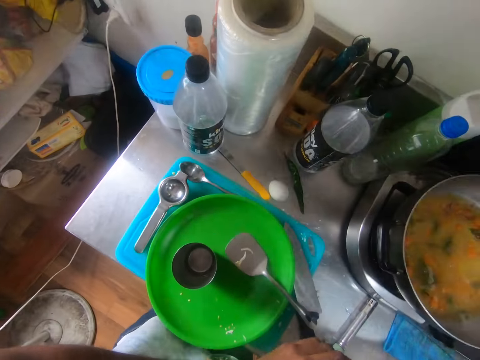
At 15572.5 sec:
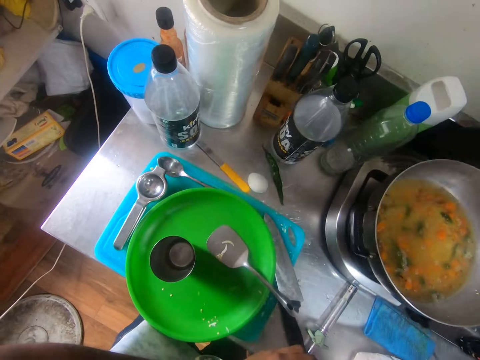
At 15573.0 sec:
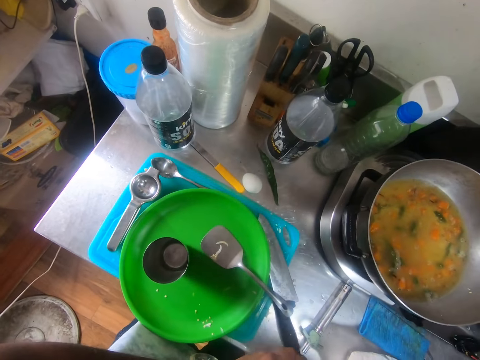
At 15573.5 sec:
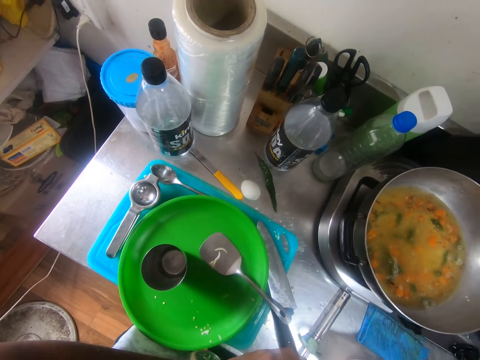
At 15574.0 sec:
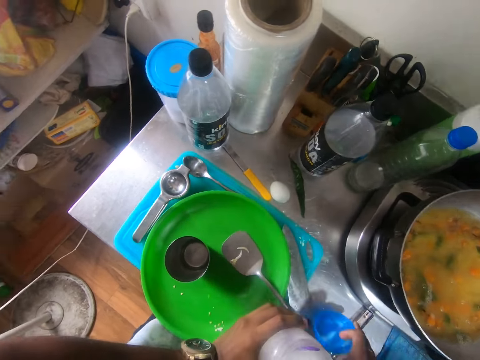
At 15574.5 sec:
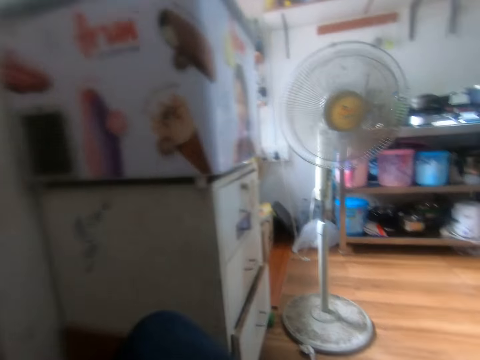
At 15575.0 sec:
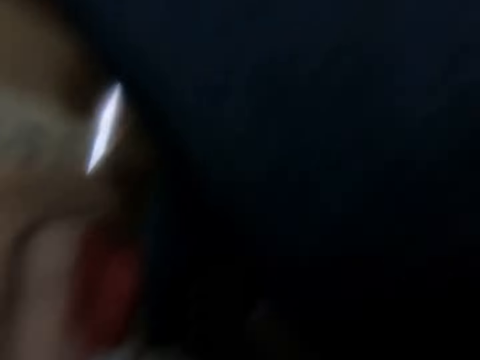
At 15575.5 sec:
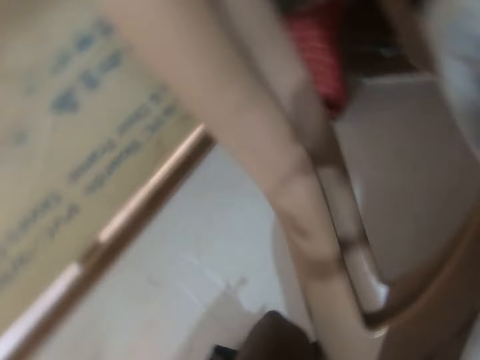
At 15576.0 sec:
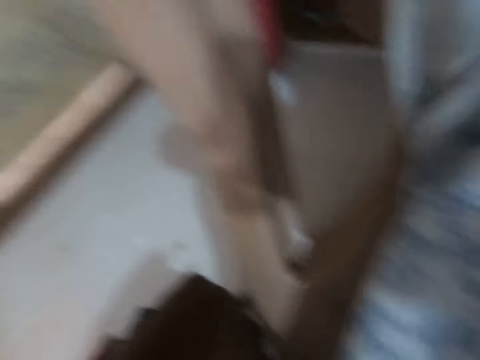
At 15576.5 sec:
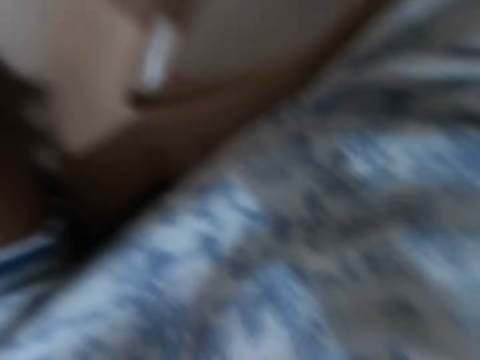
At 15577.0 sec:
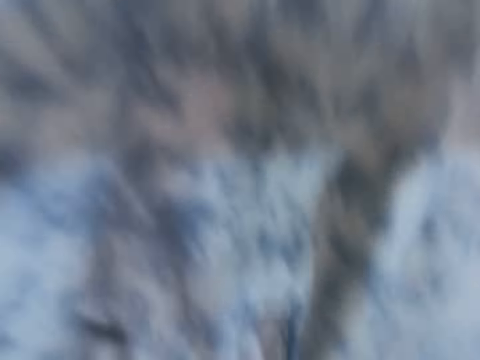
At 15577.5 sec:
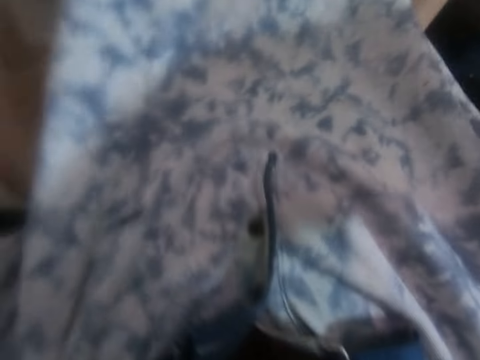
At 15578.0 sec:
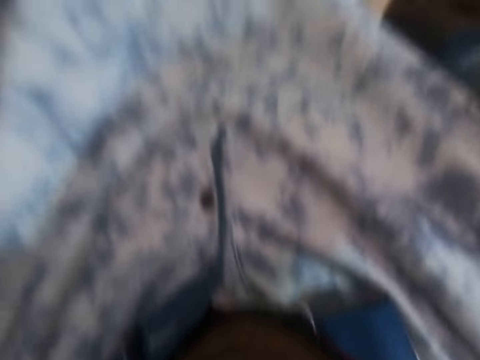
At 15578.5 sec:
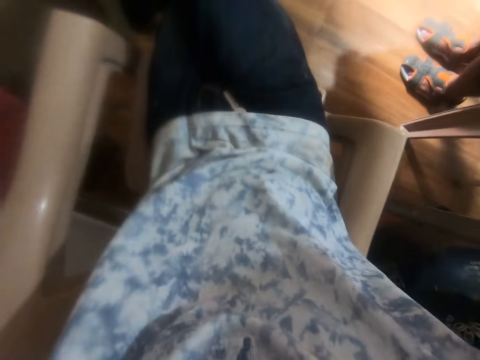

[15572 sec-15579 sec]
The camera wearer drops the cup lid on the cabinet with his right hand.

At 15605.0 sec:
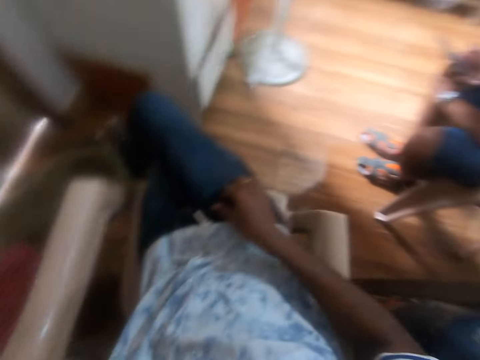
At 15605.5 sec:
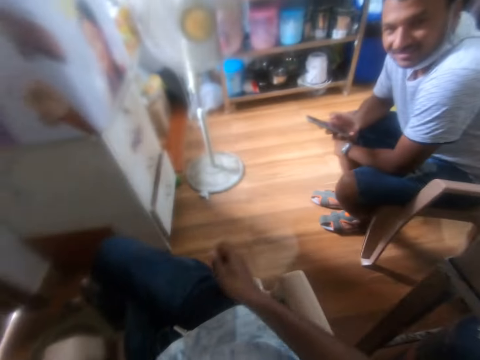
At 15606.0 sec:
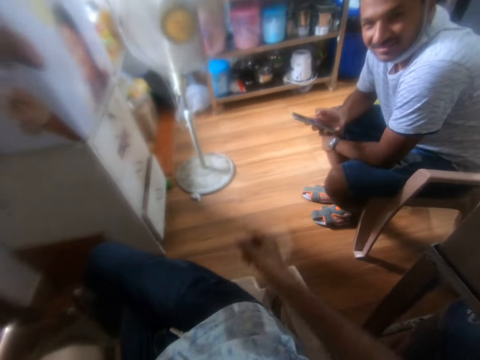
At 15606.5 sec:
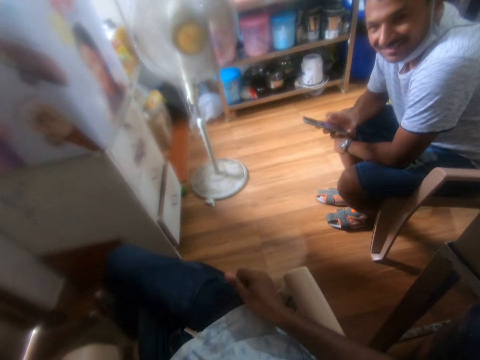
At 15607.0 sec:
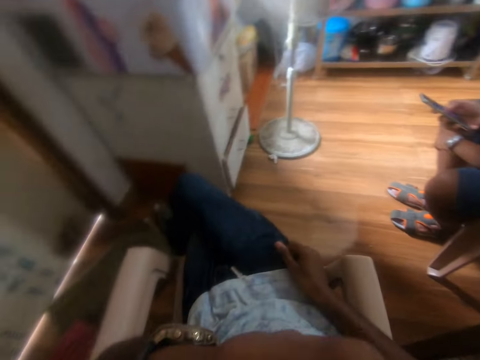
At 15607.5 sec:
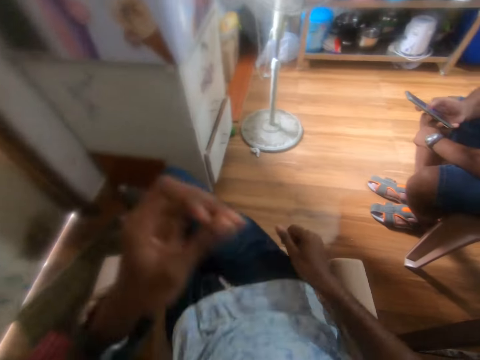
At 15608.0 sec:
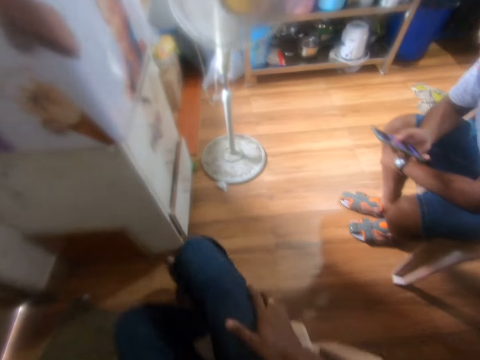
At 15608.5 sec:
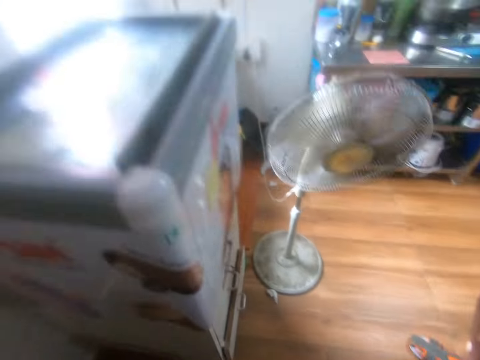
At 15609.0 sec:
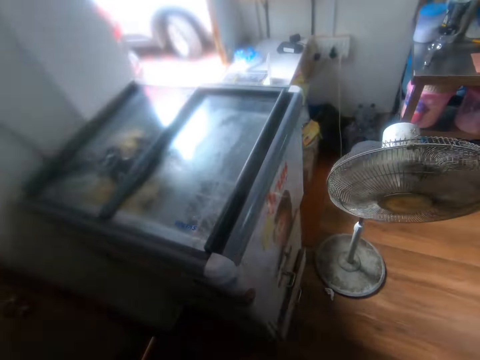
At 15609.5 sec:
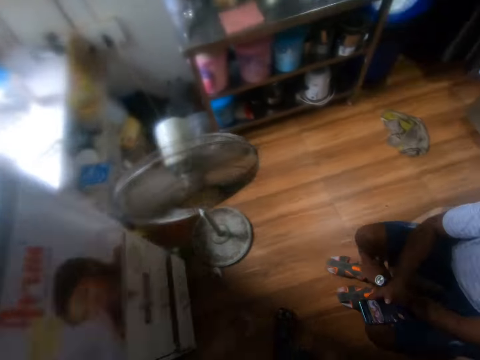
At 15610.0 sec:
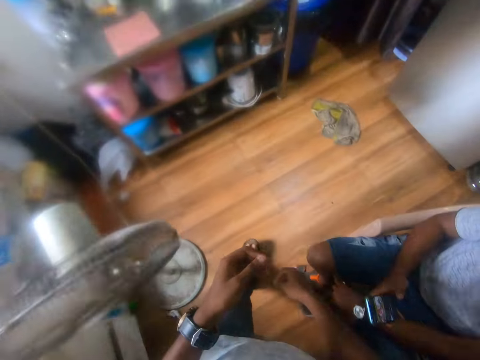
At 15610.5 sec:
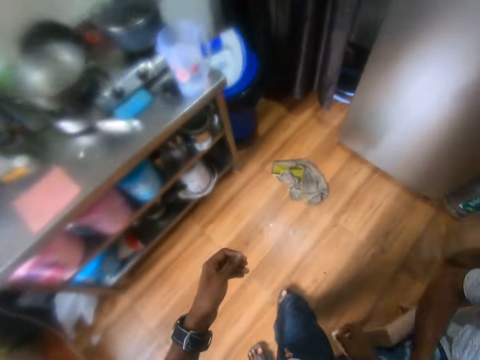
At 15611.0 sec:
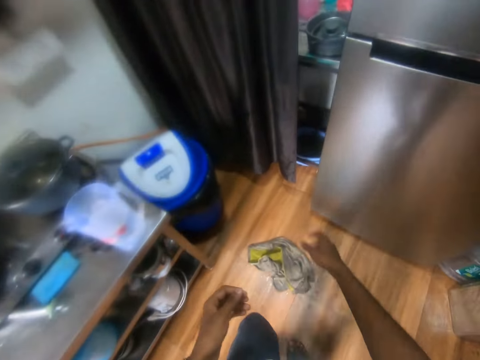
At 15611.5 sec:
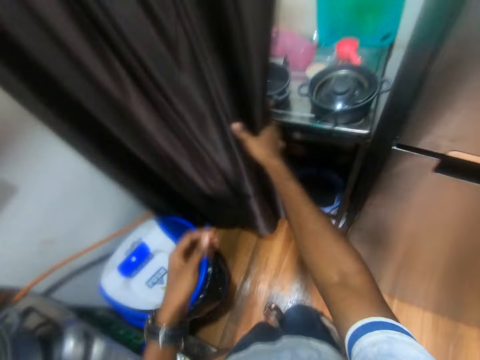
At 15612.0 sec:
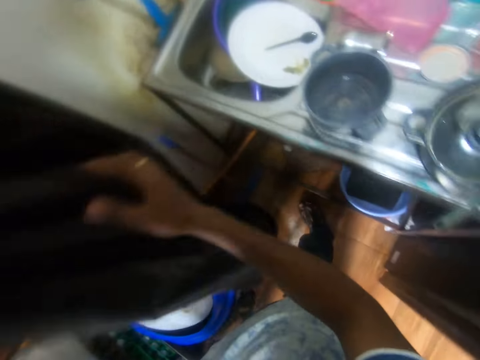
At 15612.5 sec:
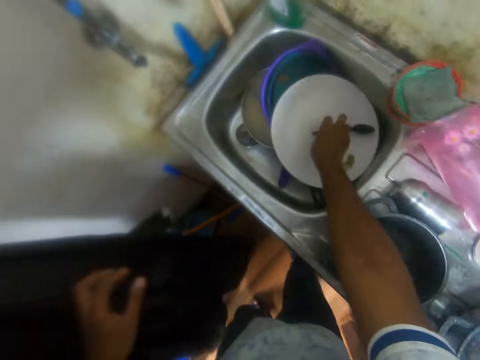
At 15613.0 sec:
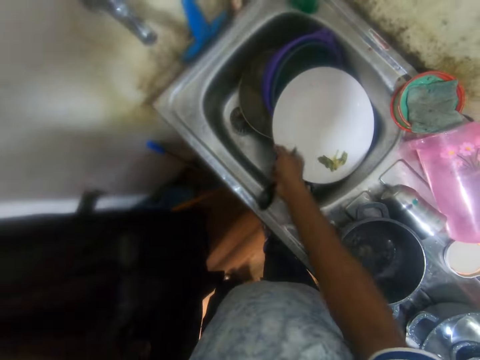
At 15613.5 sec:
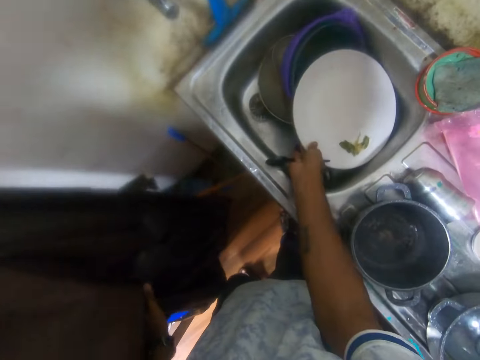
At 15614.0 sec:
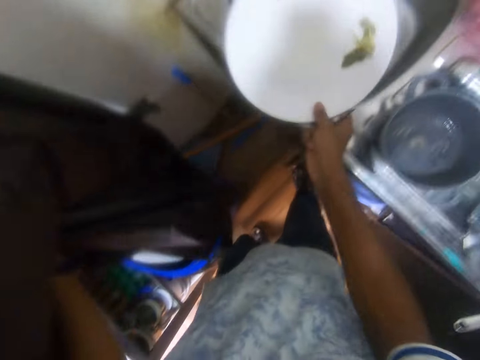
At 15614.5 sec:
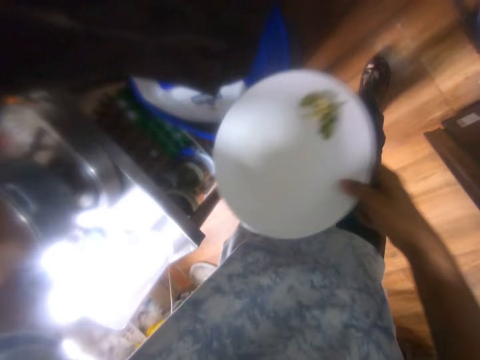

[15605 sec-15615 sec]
The camera wearer touches his face with his left hand. He walks towards the fridge. He pulls a curtain with his right hand. He picks a spoon from a plate in a sink with his right hand. He picks the plate from the sink with his right hand.

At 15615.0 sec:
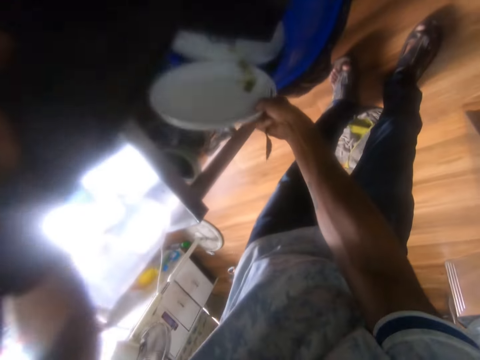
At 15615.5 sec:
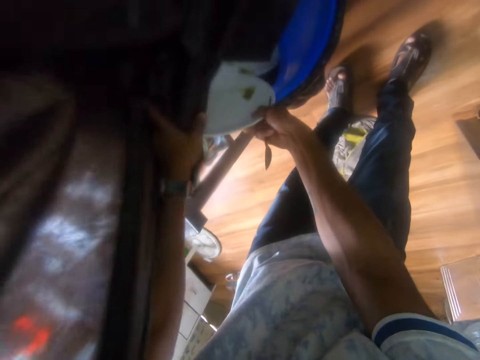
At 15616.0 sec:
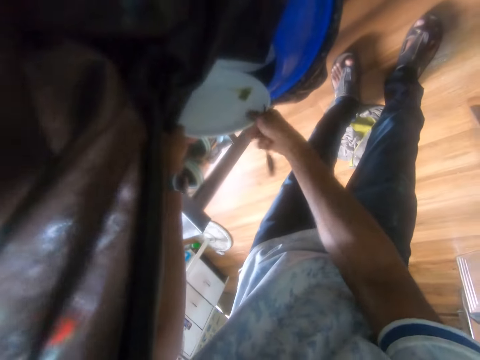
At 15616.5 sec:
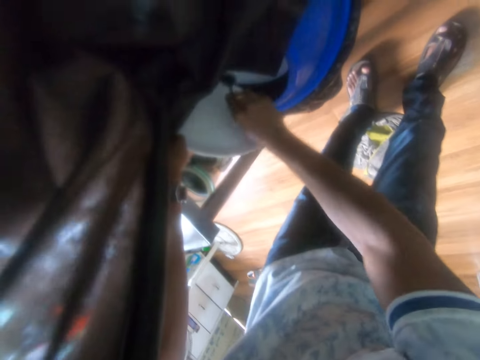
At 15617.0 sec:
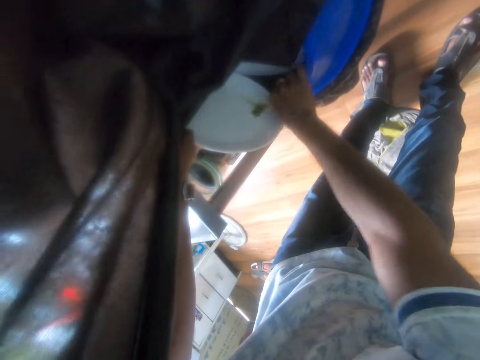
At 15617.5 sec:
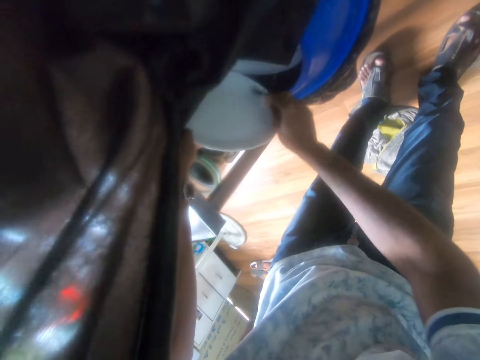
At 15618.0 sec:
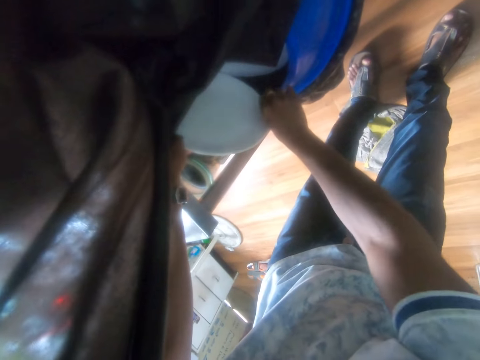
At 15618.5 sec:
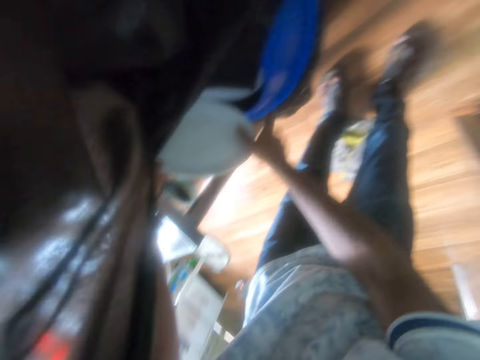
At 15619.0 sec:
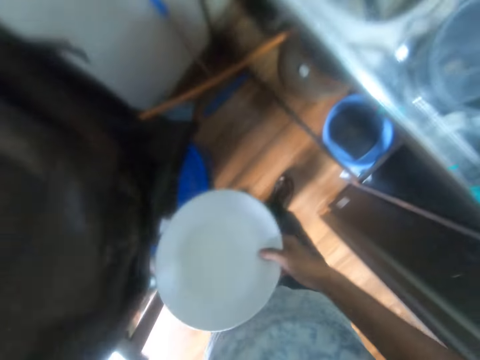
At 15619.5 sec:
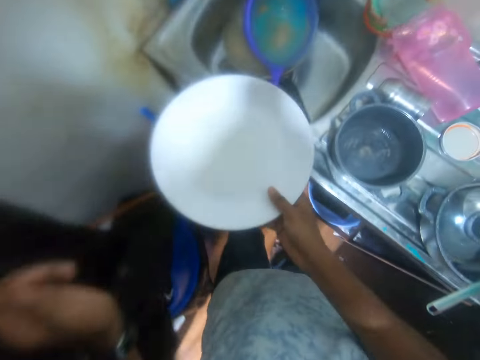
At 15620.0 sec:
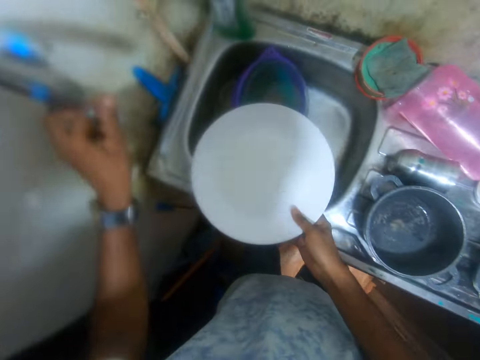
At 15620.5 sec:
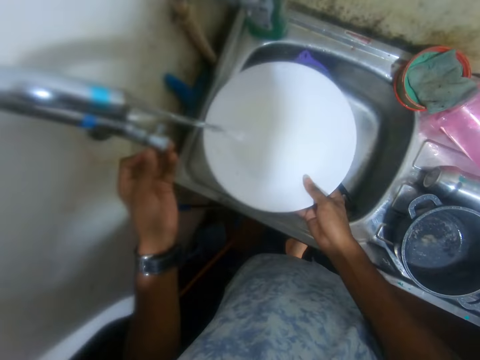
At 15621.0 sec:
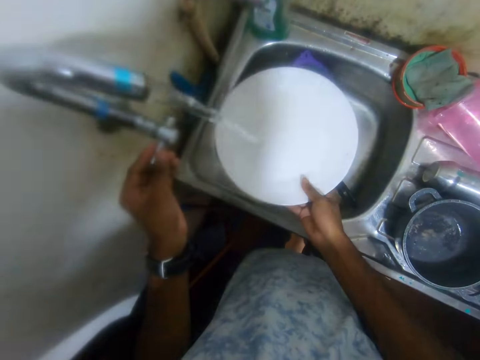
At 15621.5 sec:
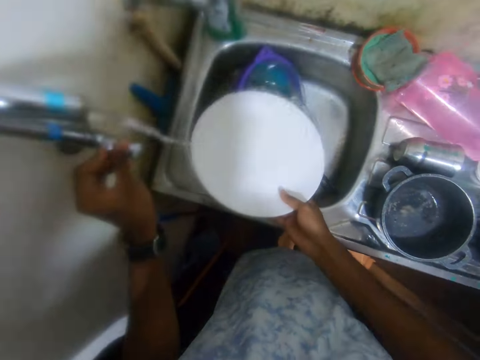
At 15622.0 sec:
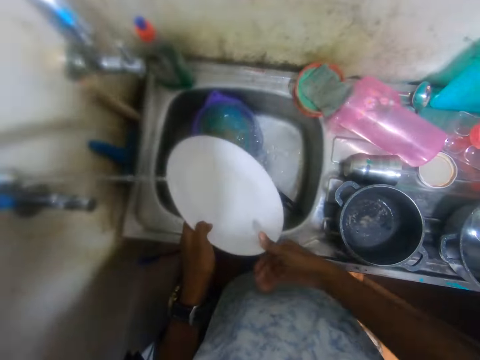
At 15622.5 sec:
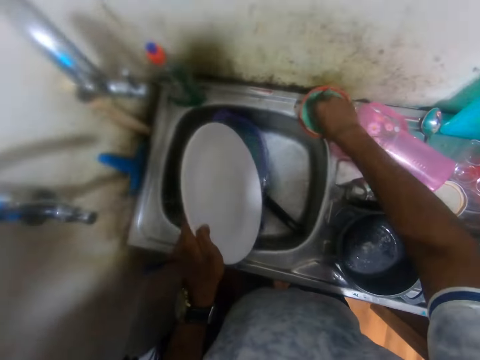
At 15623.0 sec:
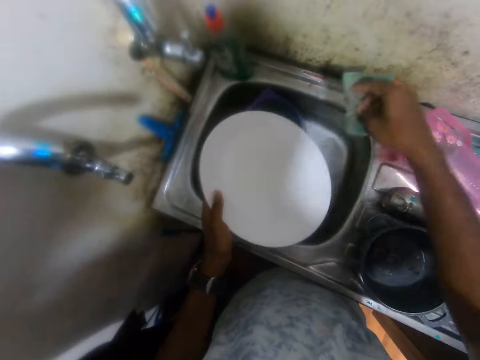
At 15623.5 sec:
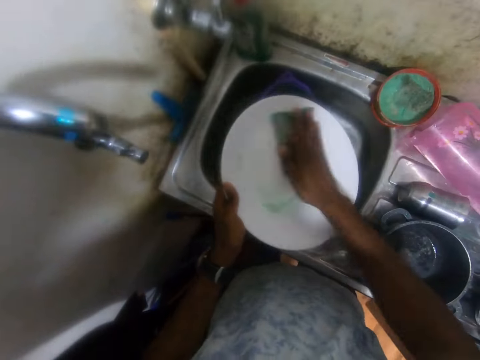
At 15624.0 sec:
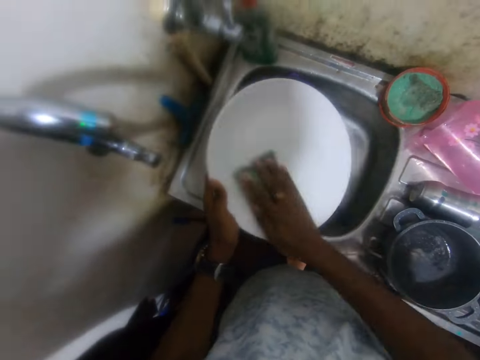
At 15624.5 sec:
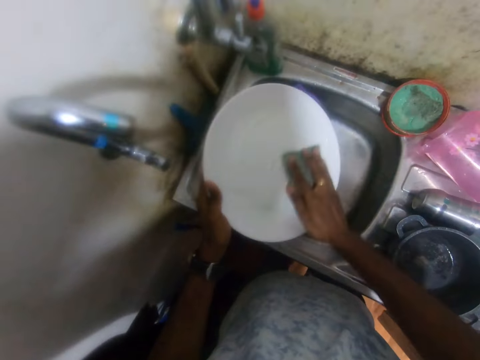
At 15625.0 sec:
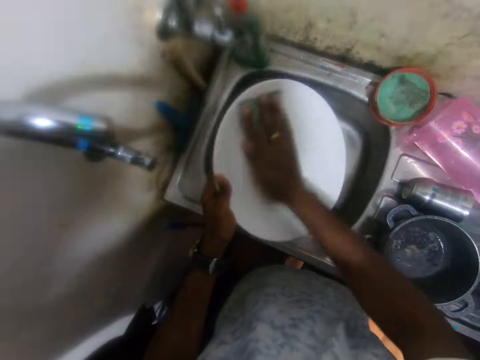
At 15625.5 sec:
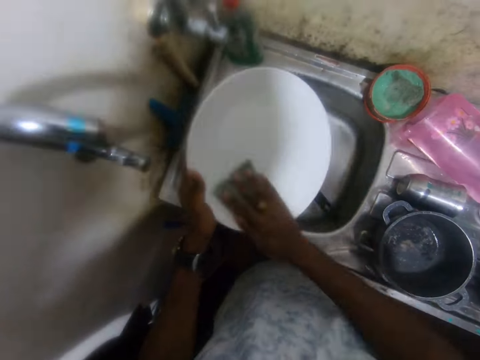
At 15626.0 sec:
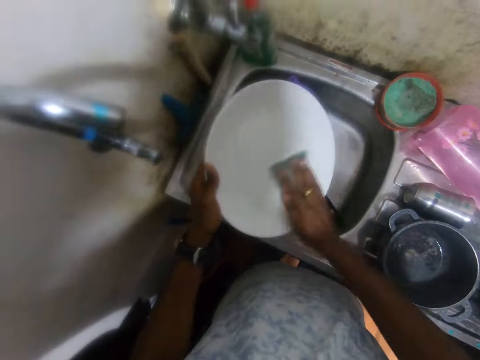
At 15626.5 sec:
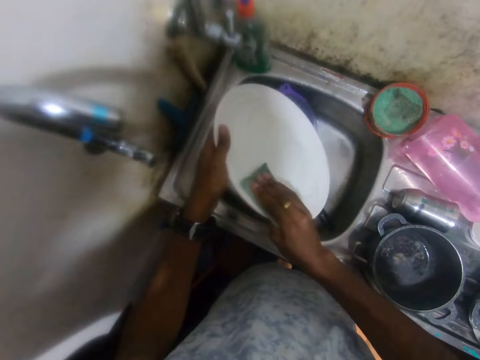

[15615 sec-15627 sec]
The camera wearer removes food stains from the plate. He passes the plate to his left hand from his right hand. He pours out leftovers into the waste bin from the plate with the spoon in his right hand. He drops the spoon in the waste bin with his right hand. He passes the plate to his right hand from his left hand. He opens a tap with his left hand. He closes the tap with his left hand. He passes the plate to his left hand from his right hand. He picks a sponge from its holder on the sink with his right hand. He washes the plate with his hands.
